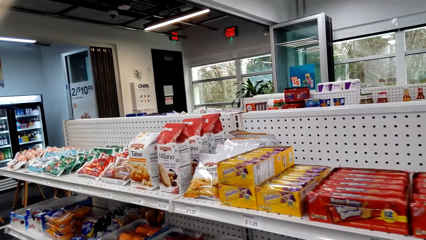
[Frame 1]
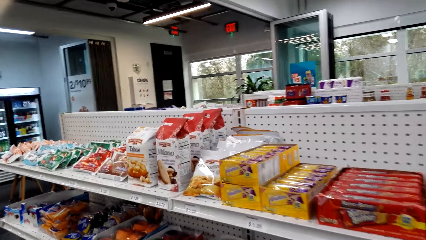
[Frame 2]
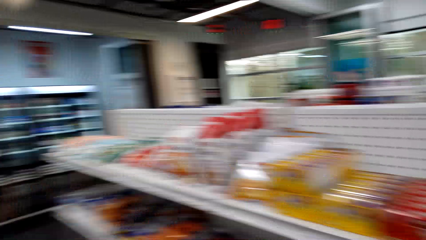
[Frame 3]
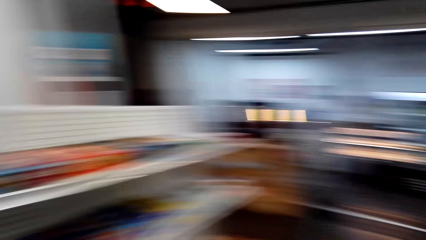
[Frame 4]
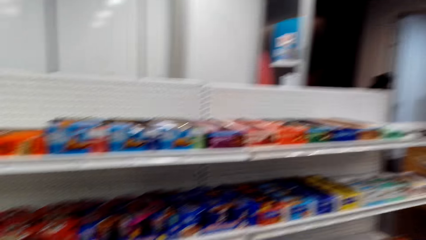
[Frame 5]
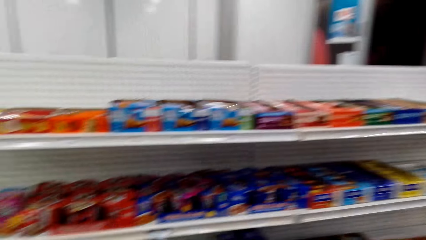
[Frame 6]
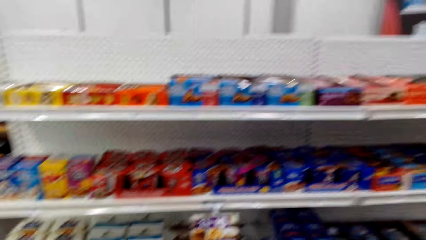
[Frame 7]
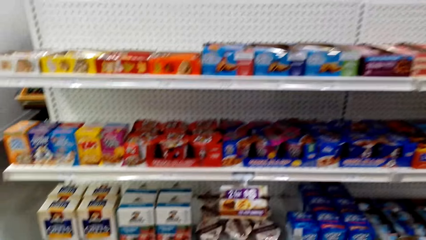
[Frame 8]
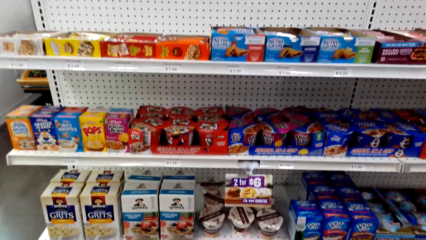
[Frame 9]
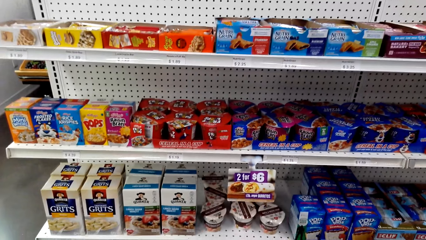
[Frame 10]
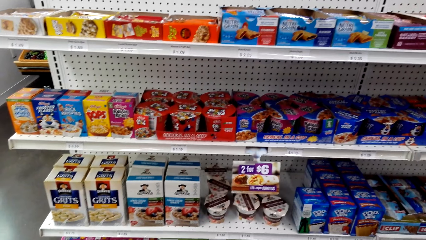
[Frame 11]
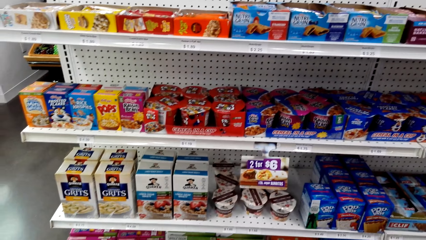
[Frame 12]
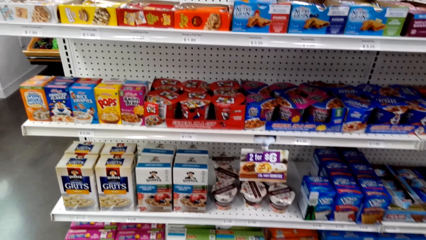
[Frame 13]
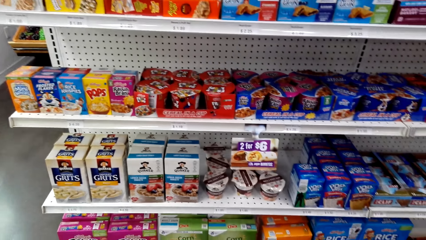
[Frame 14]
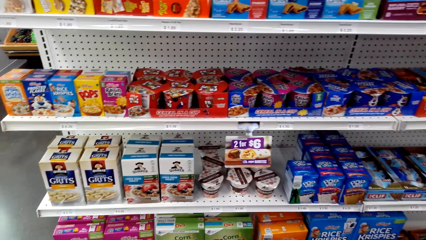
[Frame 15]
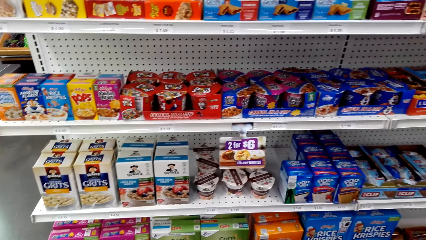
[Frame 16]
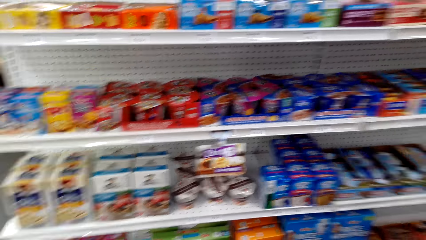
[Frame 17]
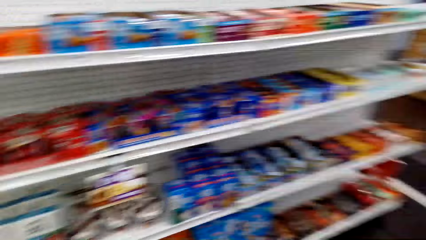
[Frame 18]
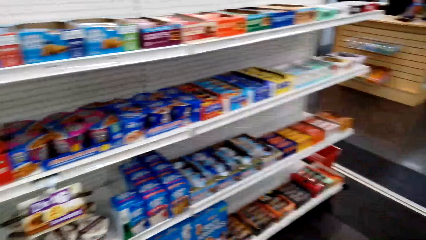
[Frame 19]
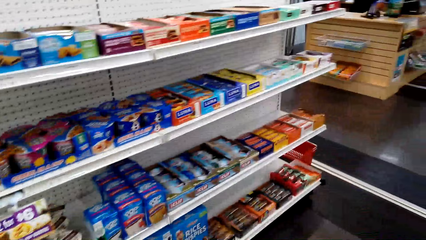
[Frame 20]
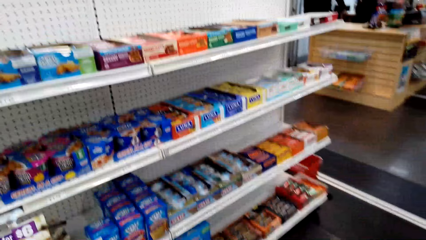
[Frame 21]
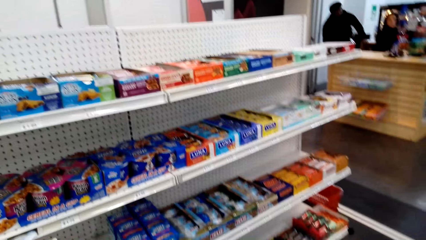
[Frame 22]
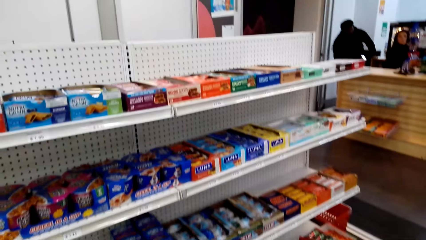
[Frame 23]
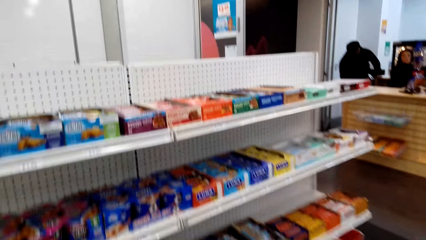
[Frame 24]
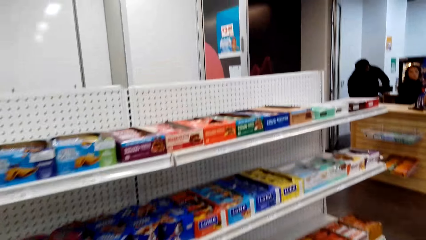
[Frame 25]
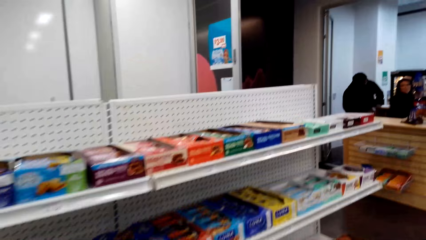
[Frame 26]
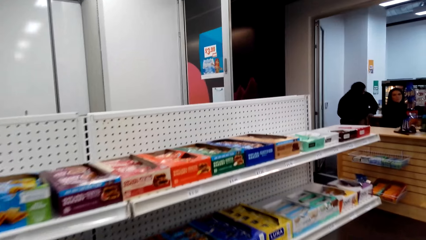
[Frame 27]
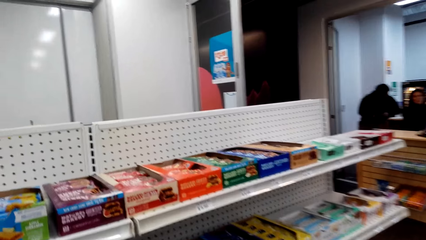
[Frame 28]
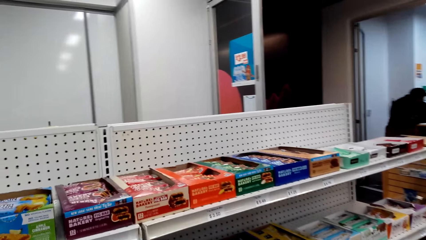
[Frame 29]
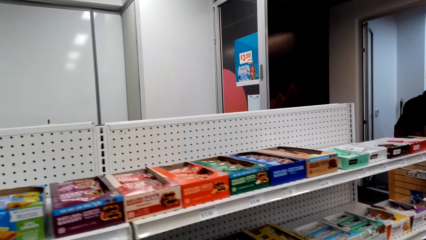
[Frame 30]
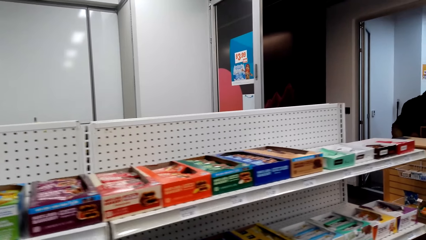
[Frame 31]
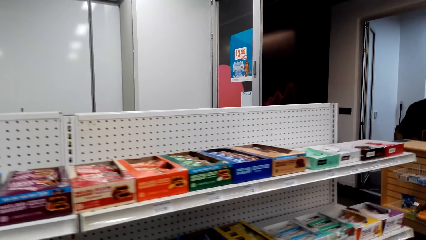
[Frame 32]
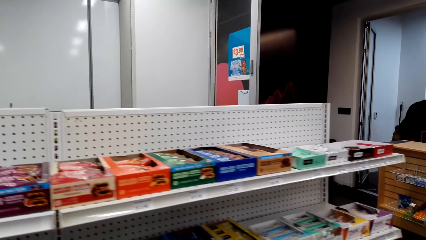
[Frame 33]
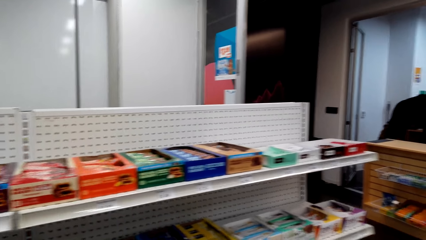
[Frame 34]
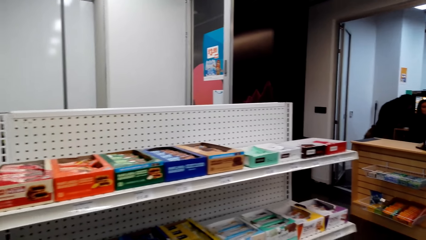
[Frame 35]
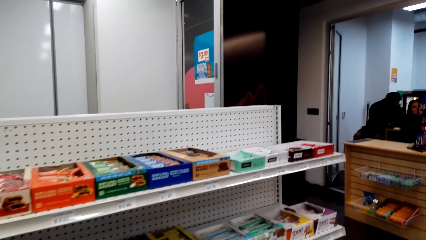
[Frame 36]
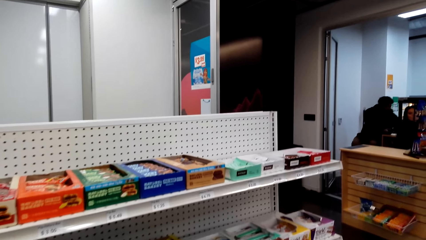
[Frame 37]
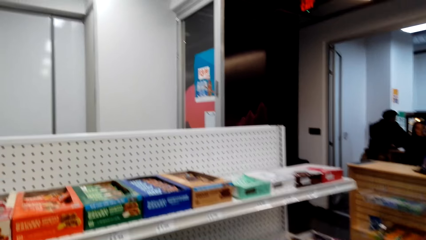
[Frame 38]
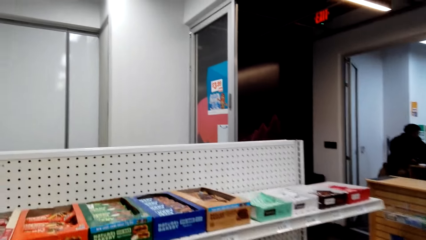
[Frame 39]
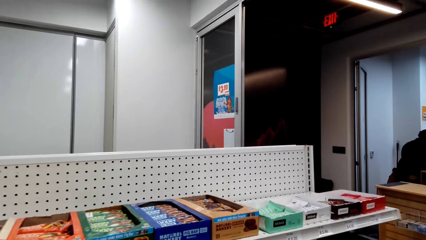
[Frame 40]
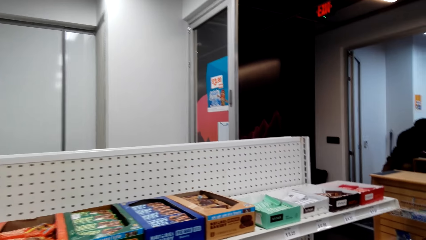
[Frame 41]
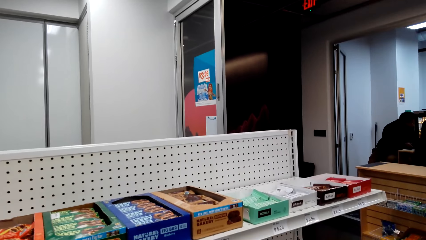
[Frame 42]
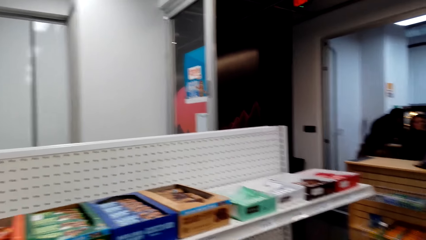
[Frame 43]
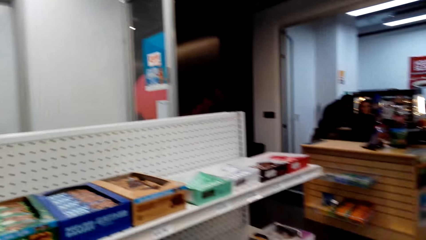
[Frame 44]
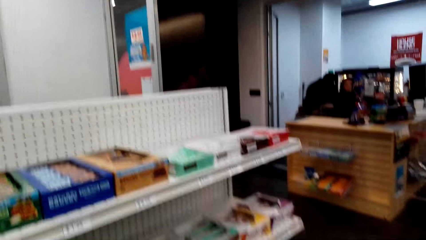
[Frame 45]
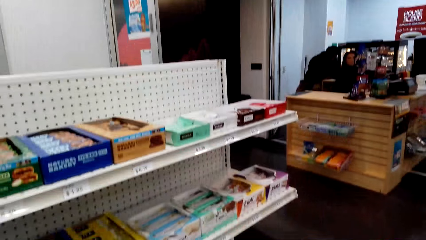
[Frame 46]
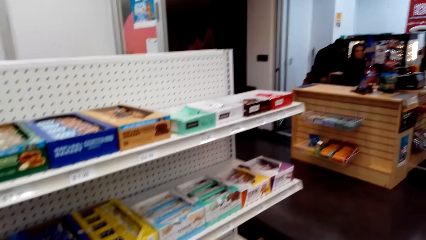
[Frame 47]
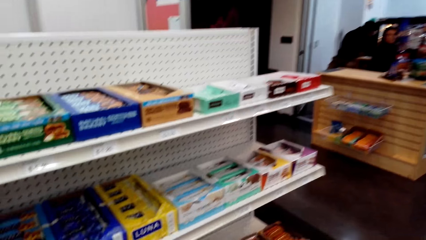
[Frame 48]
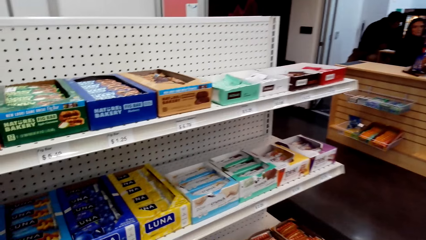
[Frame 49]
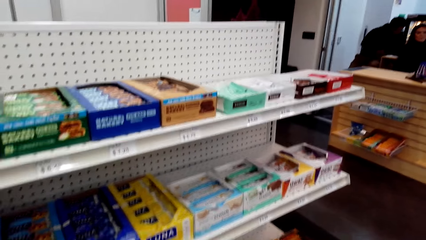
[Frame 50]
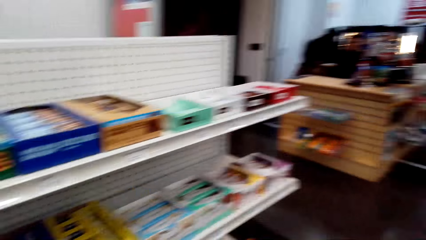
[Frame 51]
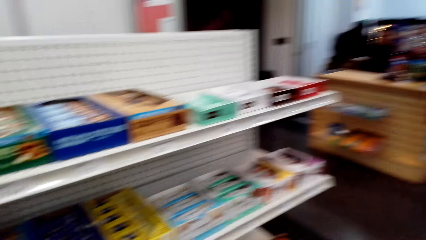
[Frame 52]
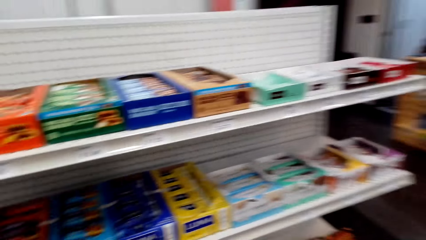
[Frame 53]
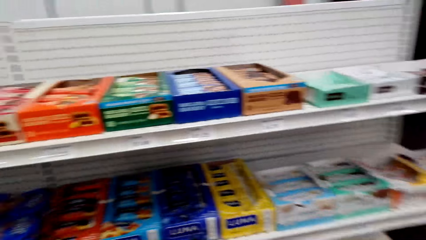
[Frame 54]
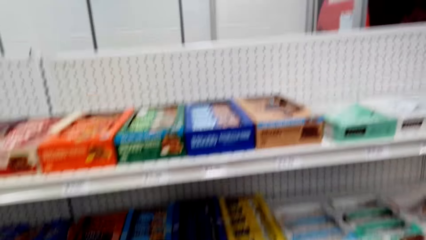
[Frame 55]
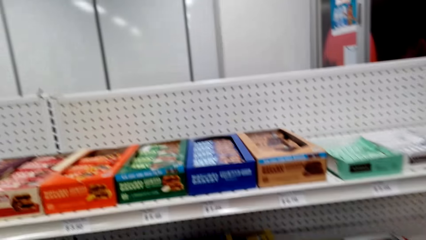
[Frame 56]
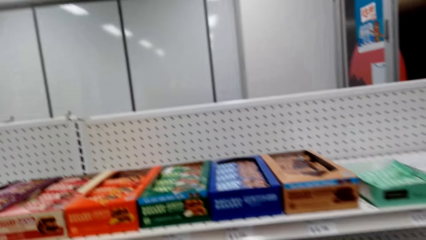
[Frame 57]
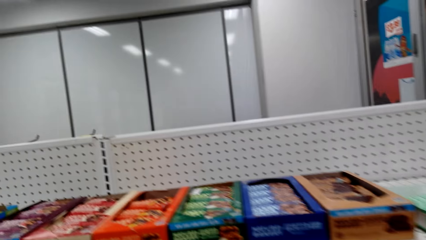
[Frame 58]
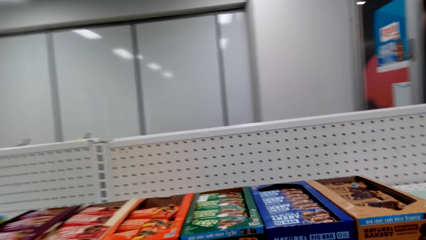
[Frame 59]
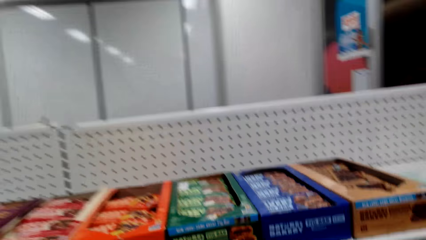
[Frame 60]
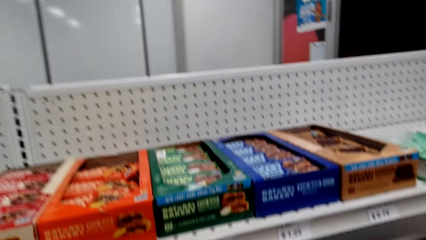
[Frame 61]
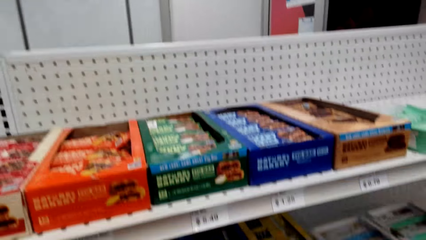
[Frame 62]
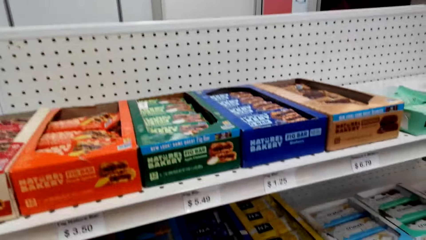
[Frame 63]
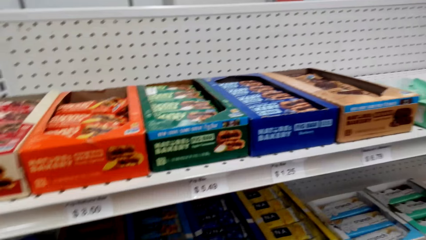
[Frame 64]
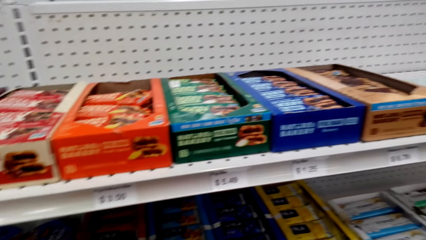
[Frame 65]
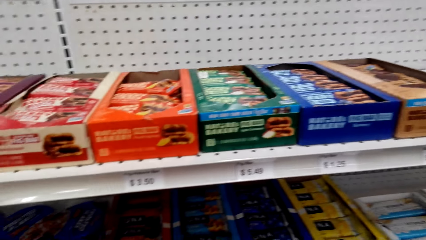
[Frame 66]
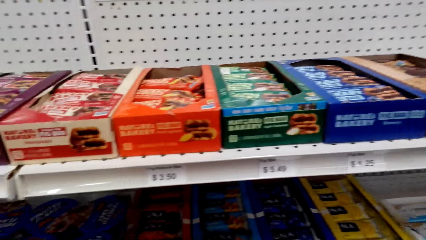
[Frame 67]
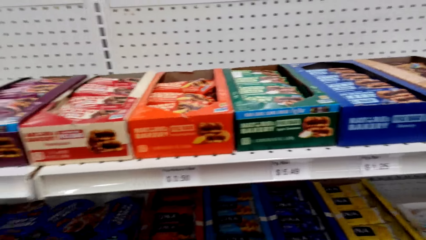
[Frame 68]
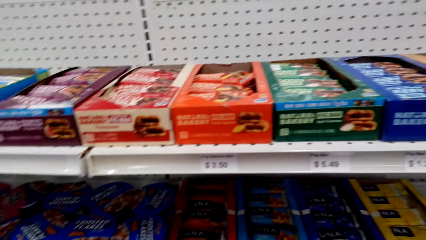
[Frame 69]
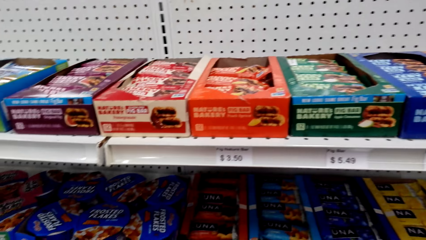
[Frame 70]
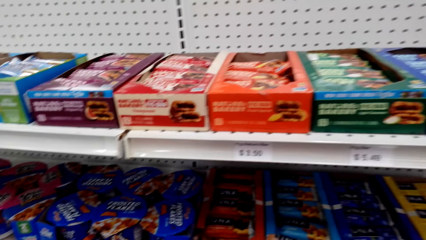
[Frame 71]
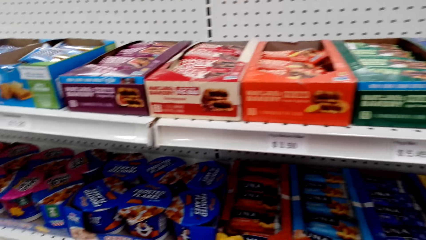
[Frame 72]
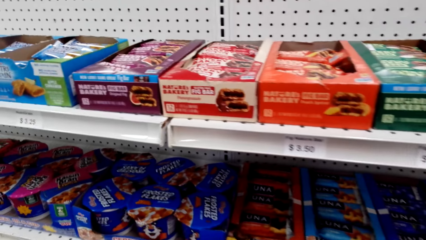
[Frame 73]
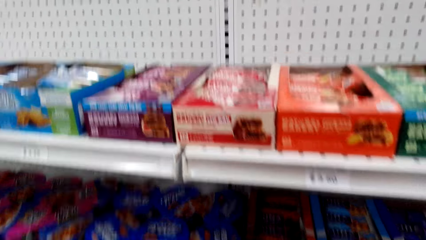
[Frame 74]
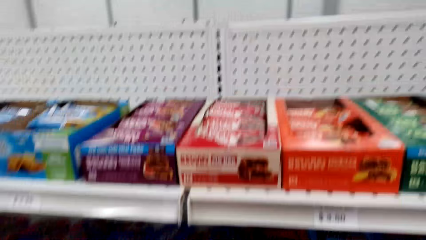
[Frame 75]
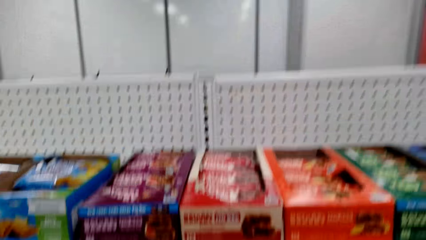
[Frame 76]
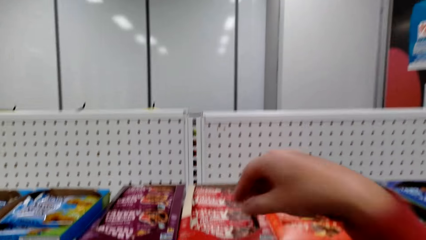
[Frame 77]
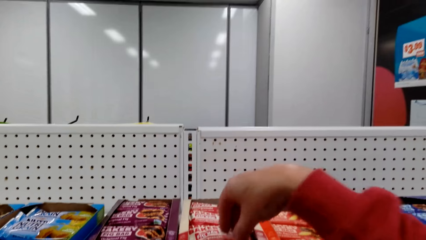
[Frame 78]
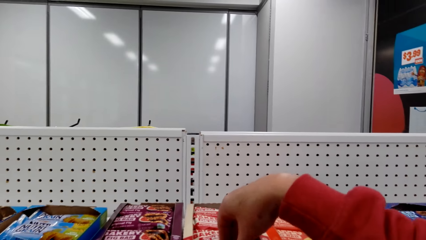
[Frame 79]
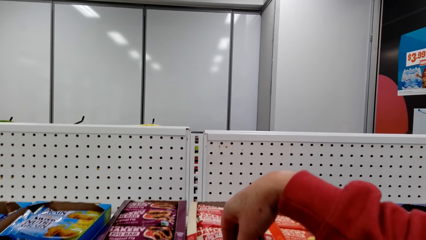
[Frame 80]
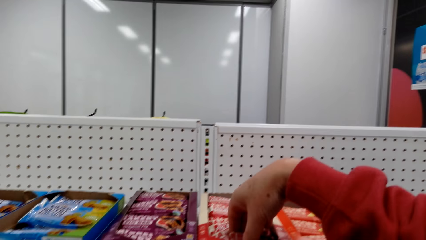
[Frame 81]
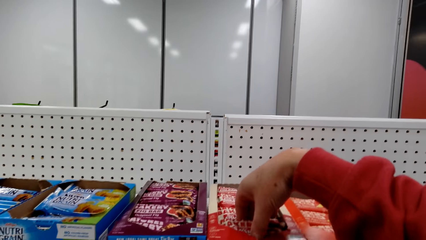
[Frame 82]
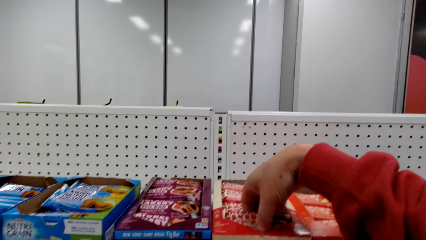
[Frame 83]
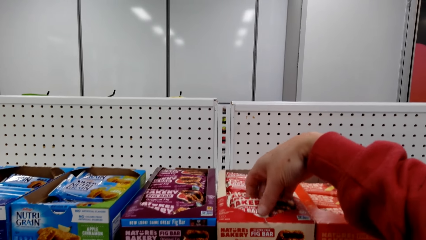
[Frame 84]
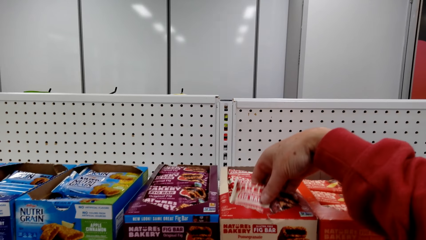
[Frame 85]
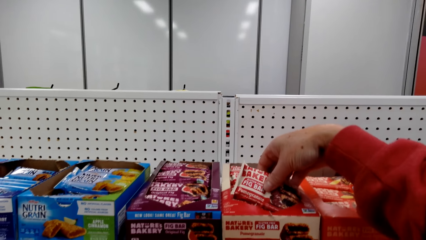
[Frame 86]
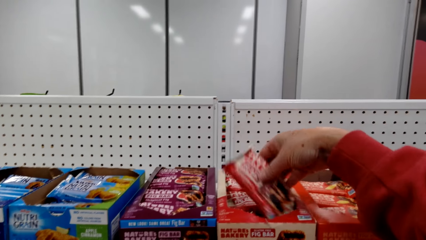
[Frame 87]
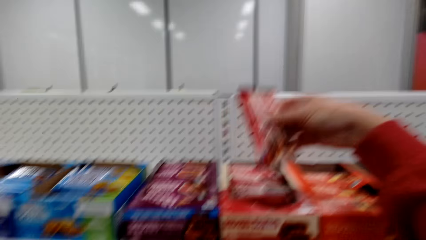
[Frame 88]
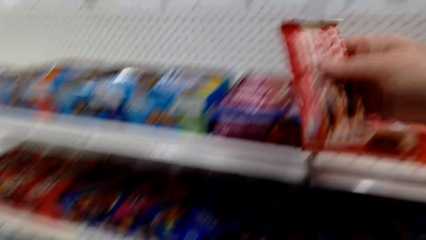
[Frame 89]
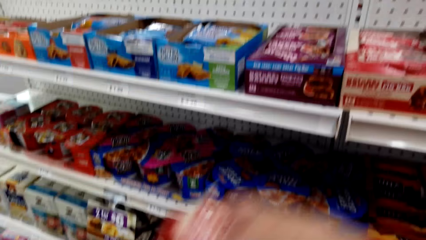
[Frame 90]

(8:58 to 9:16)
The camera wearer looks around the store. They stop at a shelf. A man walks in the counter desk. The camera wearer walks in the store. They stop at a shelf. They pick up a packet of Nature's Bakery fig bar from the box on the shelf.
